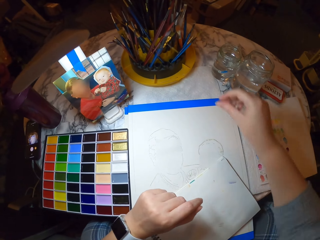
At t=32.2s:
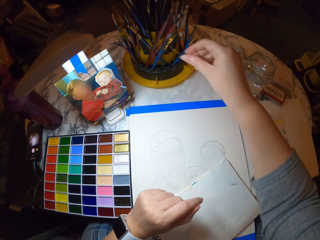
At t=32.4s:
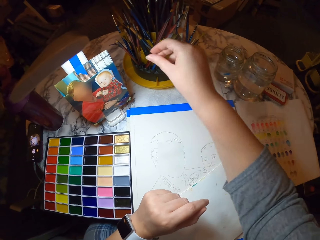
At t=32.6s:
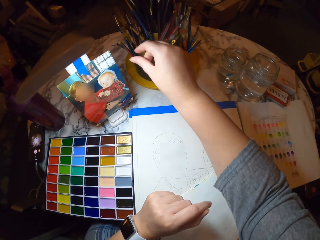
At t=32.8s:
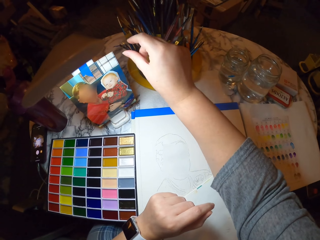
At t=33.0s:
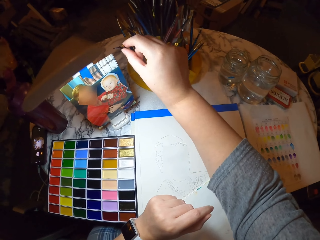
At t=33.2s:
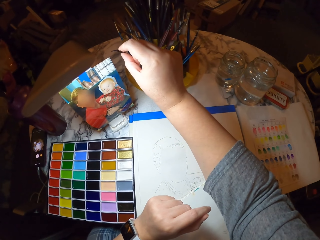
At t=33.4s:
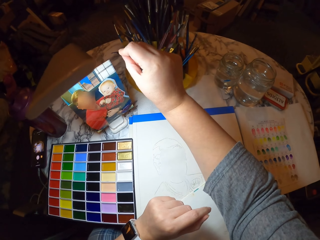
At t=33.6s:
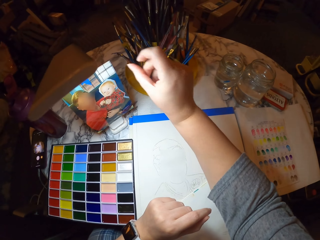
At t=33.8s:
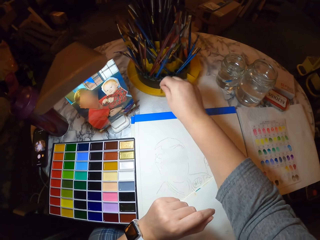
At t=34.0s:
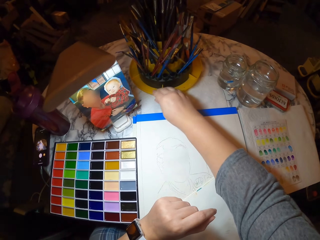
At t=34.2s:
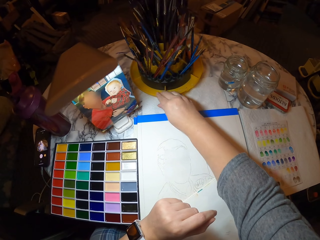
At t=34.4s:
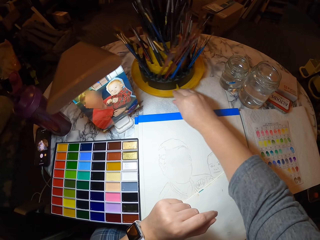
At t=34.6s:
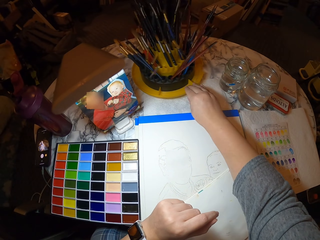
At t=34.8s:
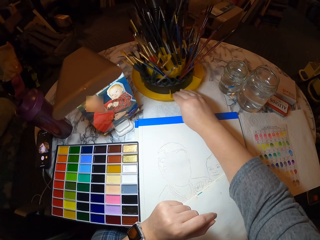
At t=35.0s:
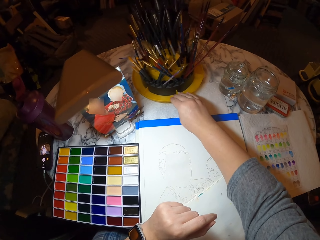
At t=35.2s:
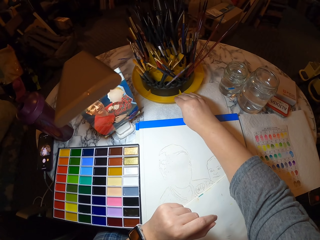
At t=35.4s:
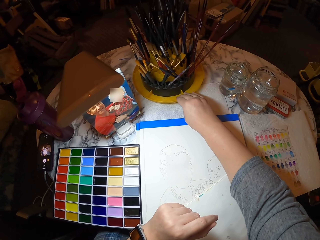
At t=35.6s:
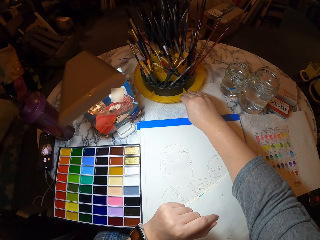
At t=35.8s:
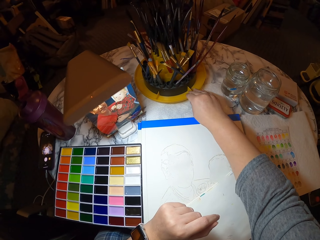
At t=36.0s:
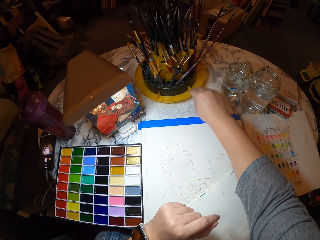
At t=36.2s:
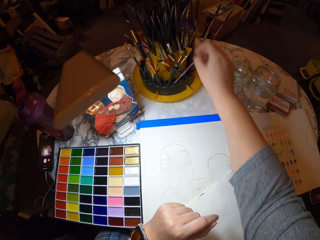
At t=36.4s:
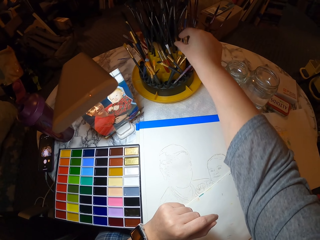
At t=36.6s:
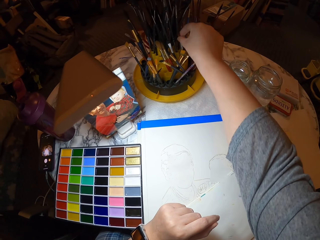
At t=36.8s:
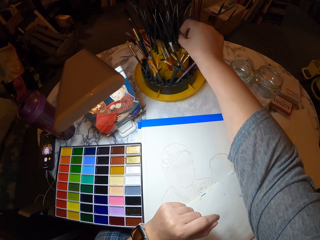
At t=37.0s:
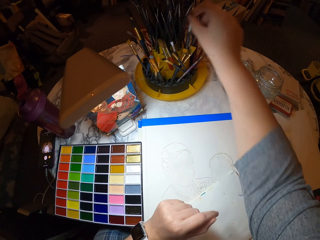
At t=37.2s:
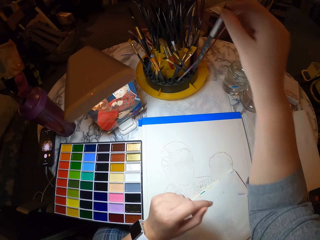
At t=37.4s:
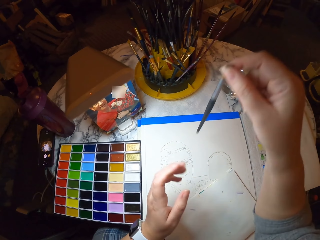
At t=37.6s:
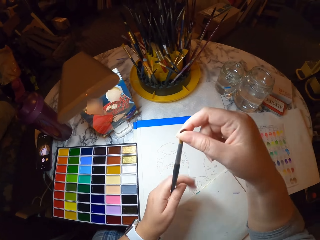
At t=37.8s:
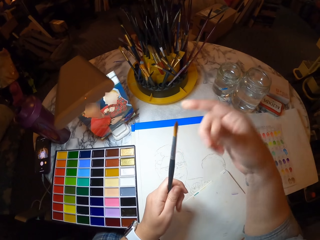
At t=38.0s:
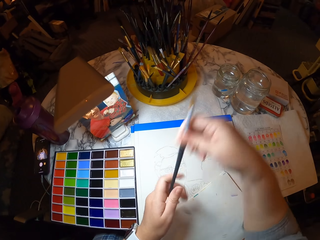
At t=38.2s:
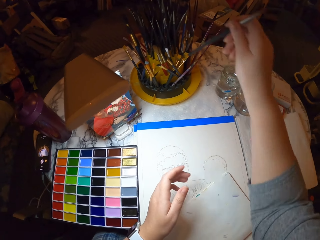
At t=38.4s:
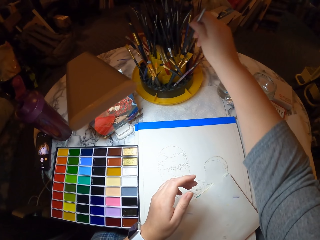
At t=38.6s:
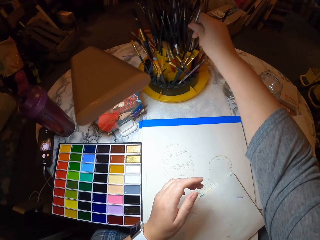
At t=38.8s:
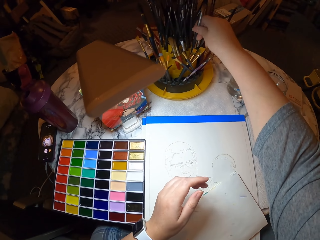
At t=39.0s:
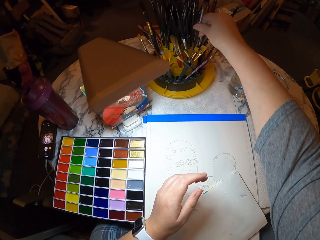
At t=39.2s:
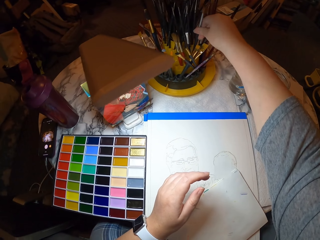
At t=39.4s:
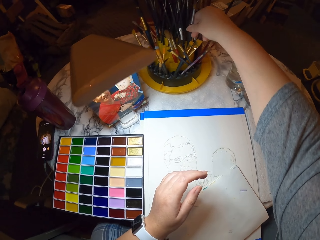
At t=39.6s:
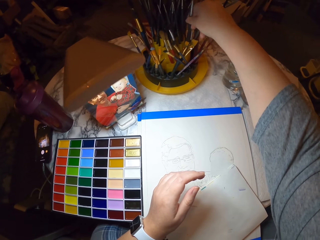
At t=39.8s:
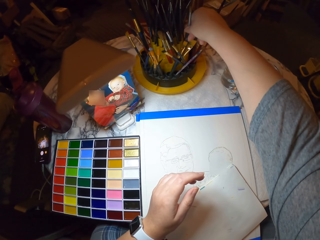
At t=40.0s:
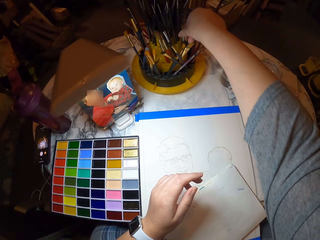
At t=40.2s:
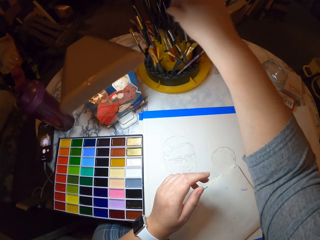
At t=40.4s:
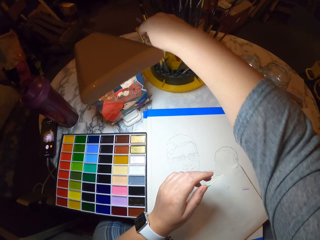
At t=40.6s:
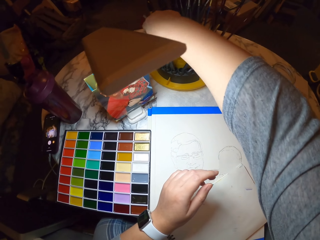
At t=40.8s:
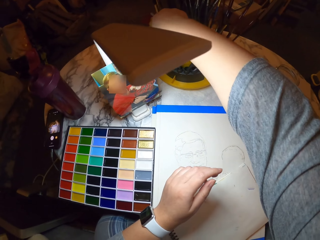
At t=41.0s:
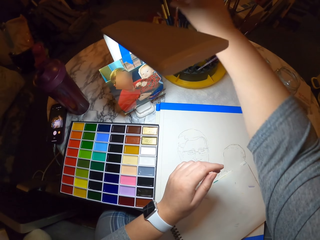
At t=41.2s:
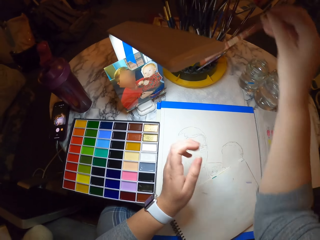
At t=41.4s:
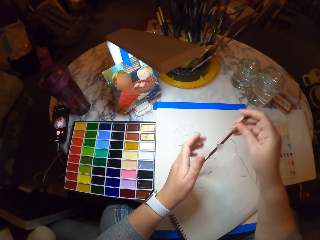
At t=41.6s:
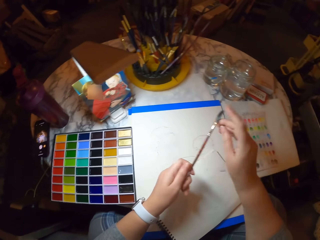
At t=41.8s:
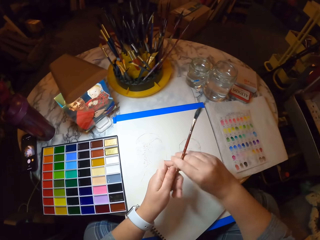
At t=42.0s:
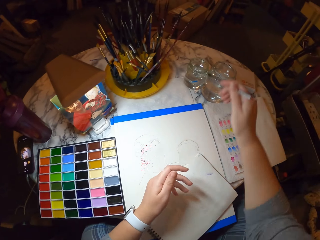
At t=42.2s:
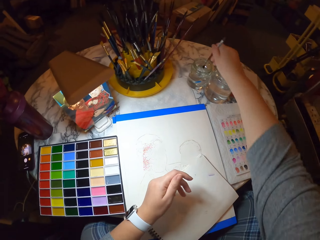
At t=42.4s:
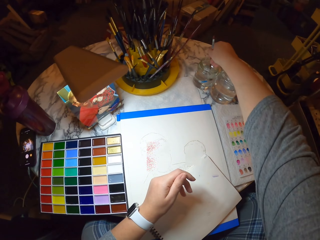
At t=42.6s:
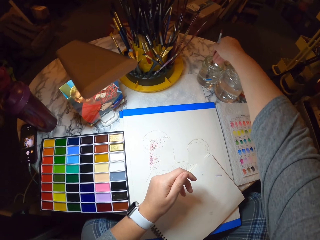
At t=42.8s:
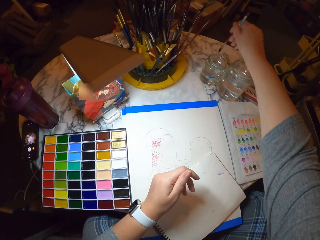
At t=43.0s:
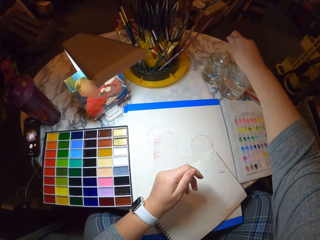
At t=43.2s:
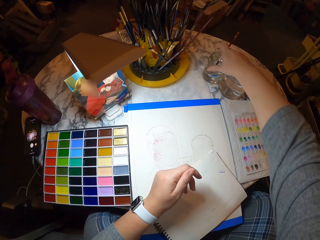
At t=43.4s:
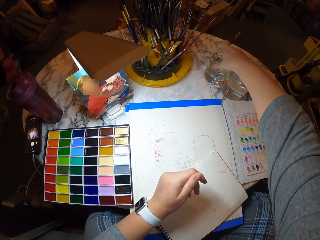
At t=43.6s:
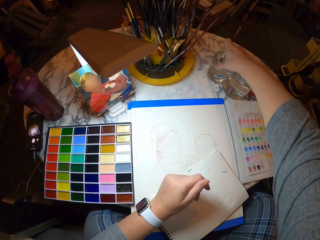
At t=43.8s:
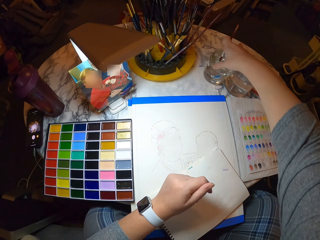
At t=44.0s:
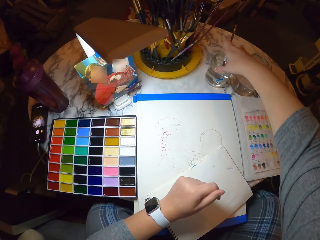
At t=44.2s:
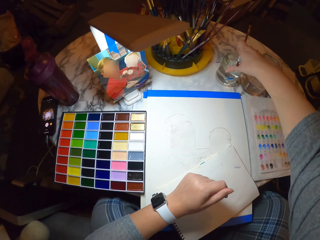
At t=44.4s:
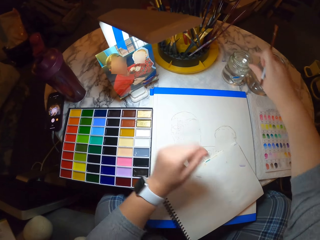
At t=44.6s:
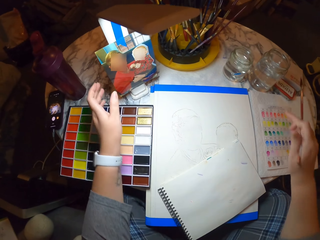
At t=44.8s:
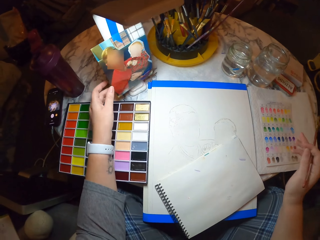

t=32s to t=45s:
The camera wearer touches a paint brush on something. They turn the painting brush holder. They pick the paint brush from something. They put the paint brush back on something. They pick the paint brush or color pencil from something. They dip the paint brush in the glass of water. They move the glass on the table.

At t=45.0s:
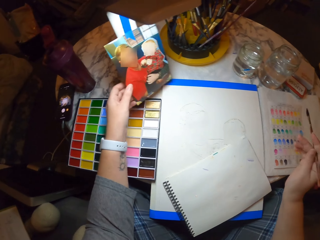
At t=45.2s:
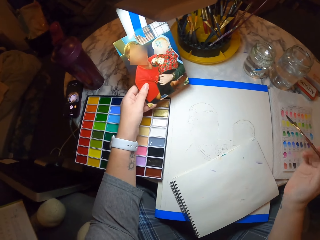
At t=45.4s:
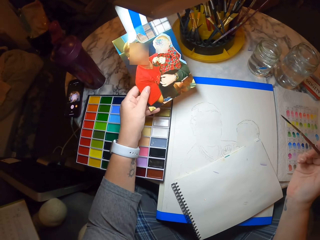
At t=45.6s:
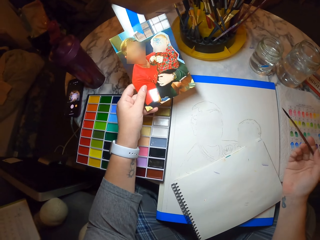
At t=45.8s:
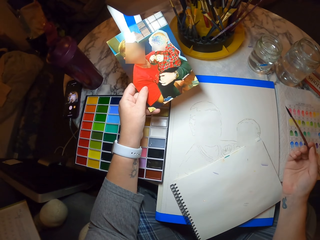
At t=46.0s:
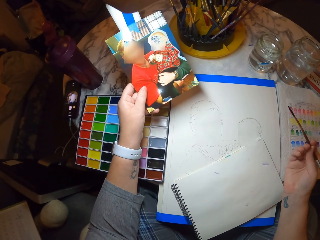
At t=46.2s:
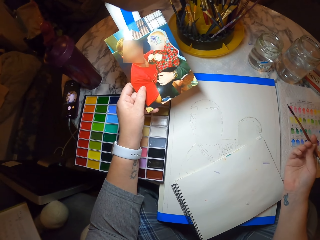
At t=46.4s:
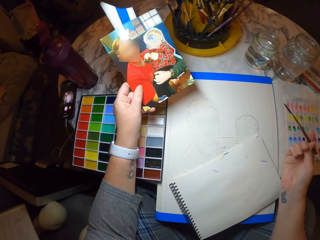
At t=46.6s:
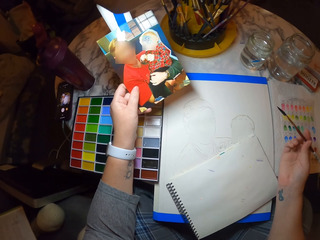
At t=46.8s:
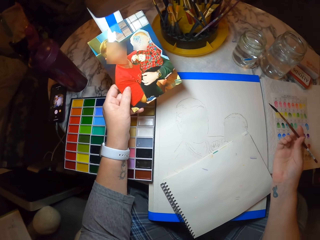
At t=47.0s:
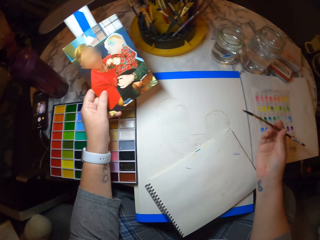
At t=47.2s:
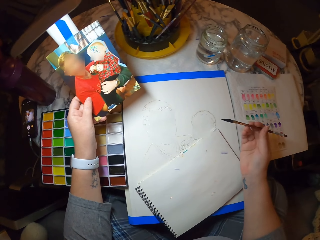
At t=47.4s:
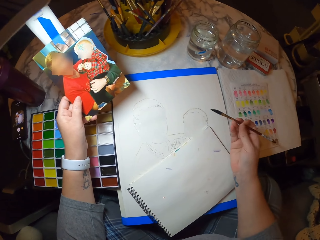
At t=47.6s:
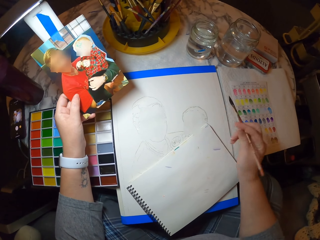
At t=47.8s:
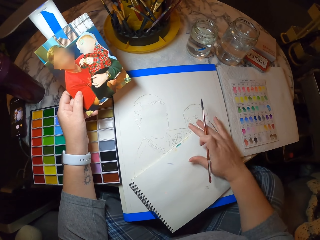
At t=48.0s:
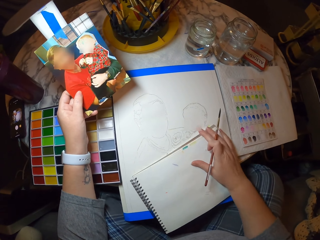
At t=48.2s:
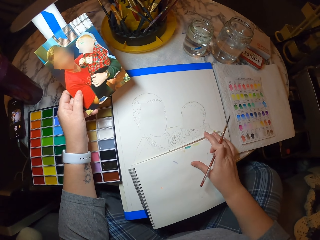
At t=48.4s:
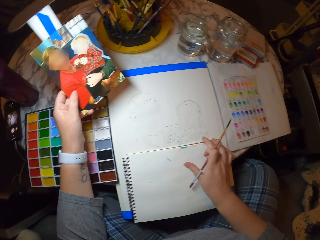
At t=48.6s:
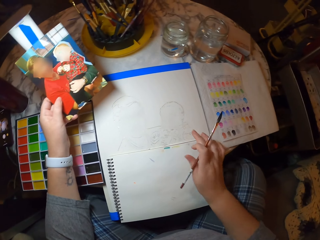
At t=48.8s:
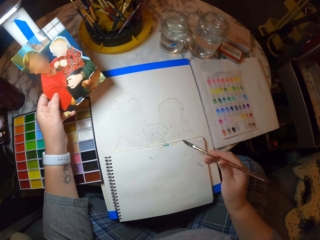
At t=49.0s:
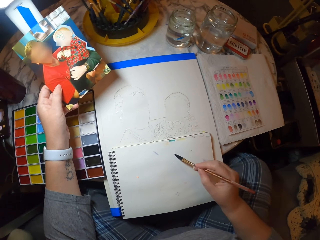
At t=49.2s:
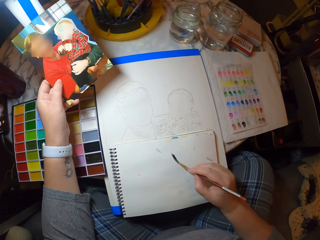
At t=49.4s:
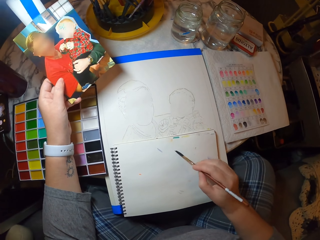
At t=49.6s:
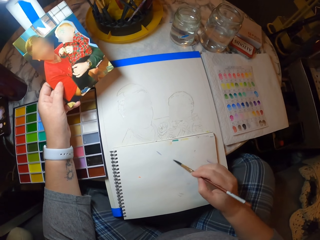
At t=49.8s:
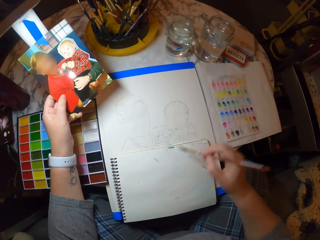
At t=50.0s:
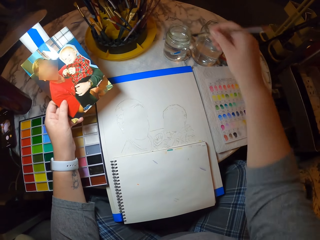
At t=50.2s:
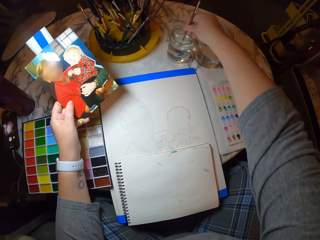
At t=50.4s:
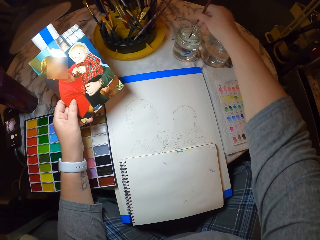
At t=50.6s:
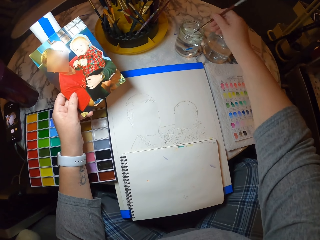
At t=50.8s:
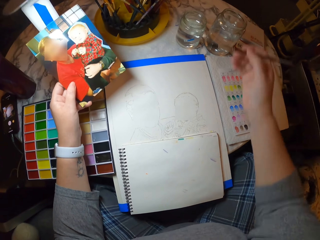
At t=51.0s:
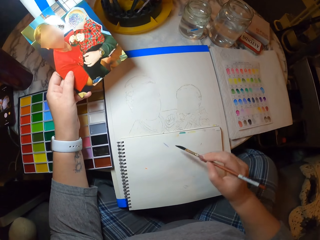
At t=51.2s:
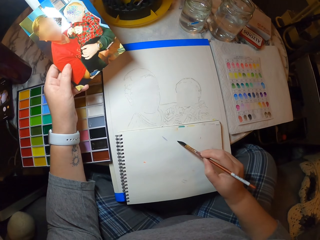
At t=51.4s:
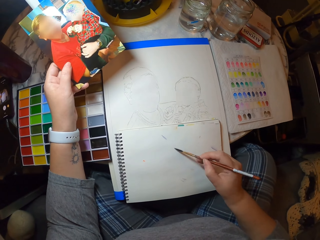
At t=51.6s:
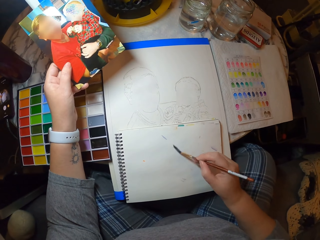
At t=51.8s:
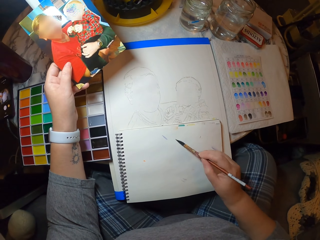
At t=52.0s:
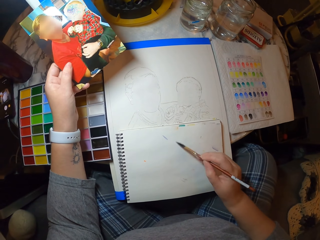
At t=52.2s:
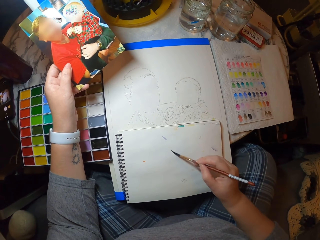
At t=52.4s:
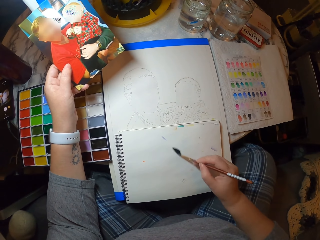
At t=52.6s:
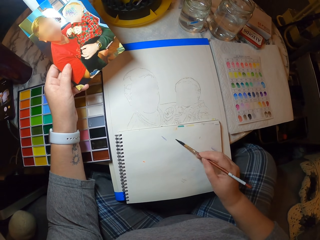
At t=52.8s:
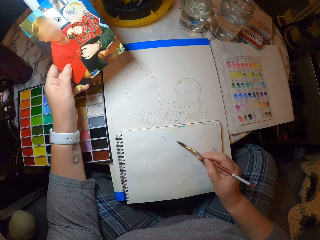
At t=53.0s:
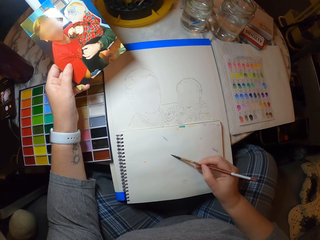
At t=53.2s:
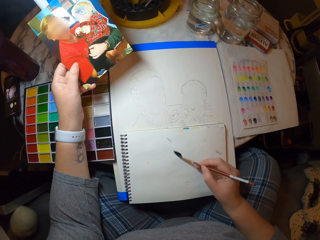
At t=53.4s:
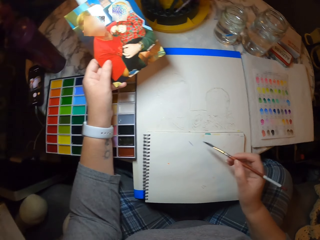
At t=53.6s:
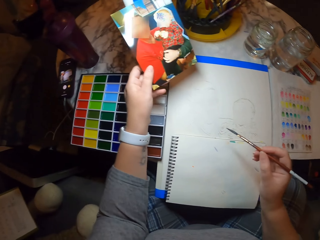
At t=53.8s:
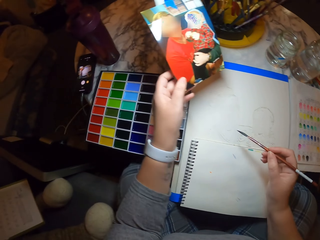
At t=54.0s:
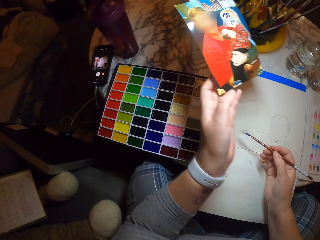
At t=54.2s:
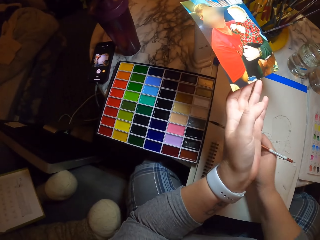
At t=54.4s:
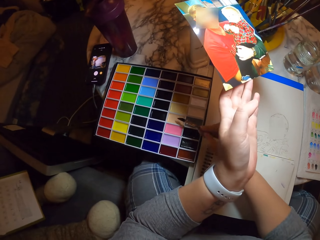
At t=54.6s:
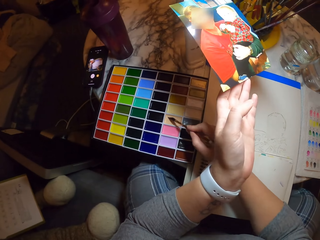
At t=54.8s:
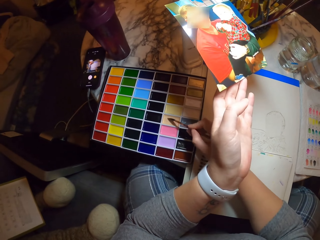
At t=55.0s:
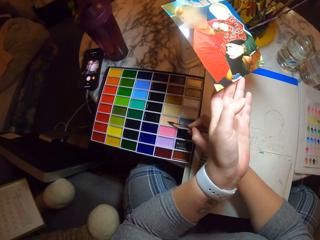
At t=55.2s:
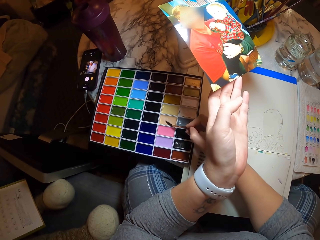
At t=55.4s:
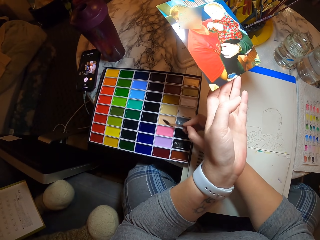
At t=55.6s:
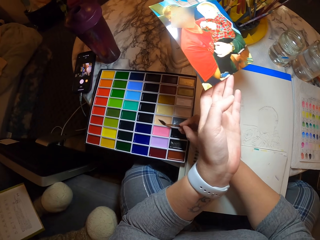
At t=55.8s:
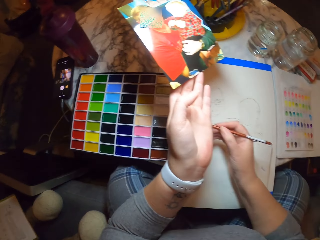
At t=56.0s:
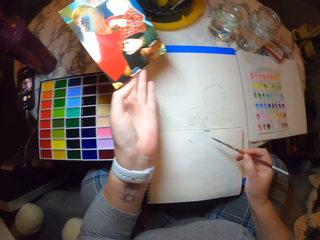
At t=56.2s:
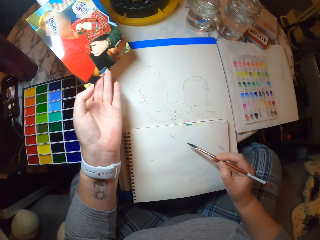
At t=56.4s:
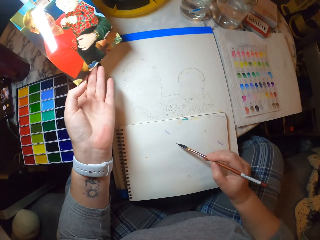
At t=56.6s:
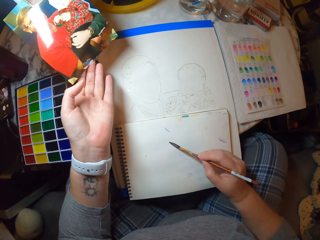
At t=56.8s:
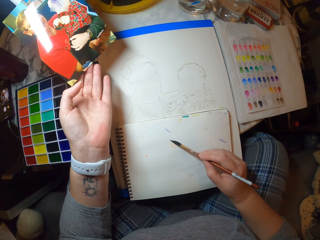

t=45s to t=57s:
The camera wearer touches the picture on the table. They stare at the picture. They pick the picture on the table. They paint on the book. They dip the paint brush in the glass of water. They paint on the book. They apply color on the paint brush.
